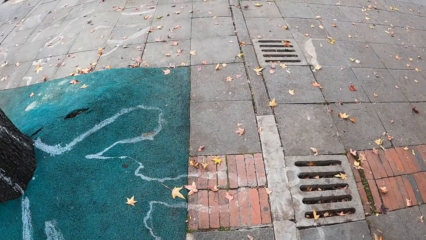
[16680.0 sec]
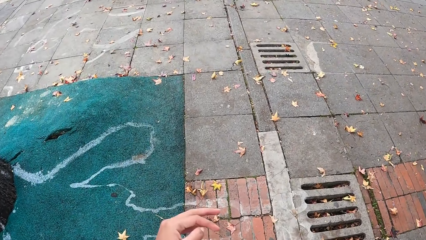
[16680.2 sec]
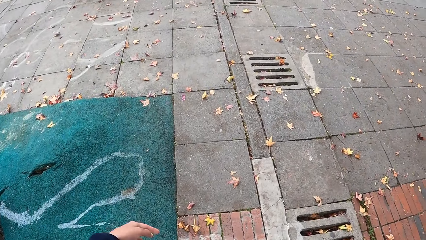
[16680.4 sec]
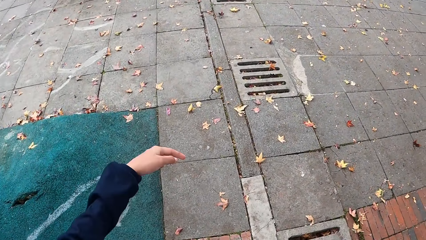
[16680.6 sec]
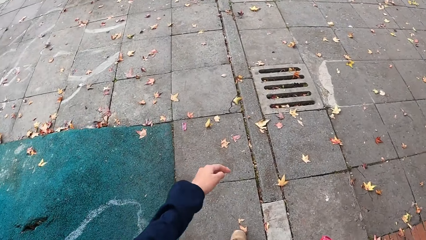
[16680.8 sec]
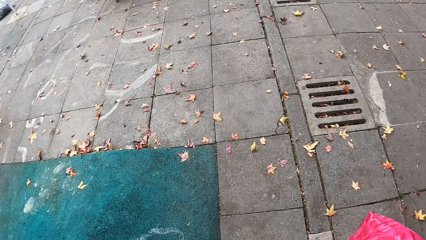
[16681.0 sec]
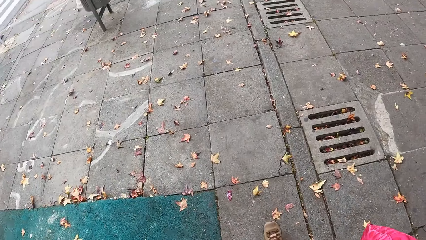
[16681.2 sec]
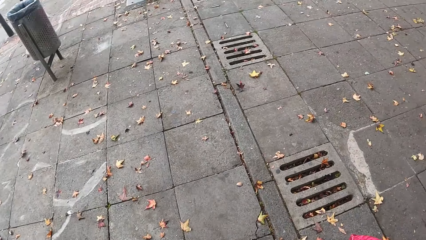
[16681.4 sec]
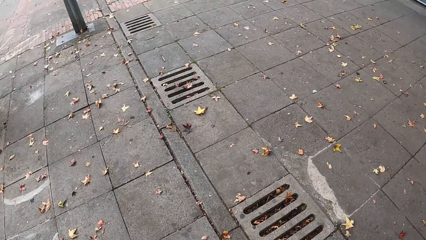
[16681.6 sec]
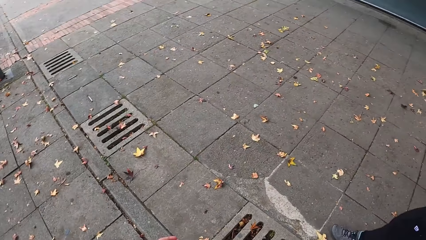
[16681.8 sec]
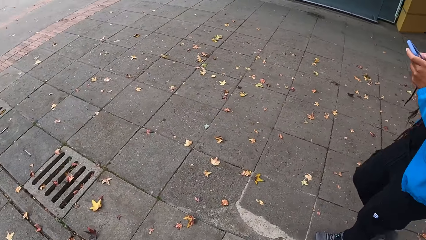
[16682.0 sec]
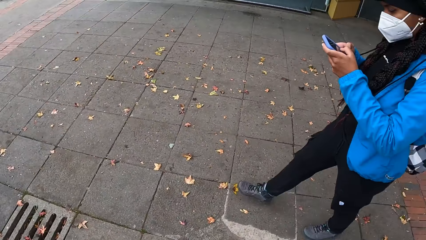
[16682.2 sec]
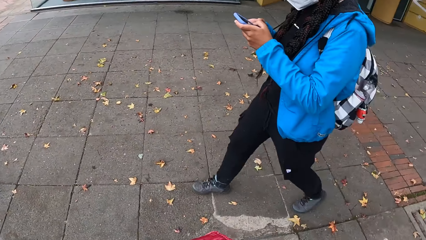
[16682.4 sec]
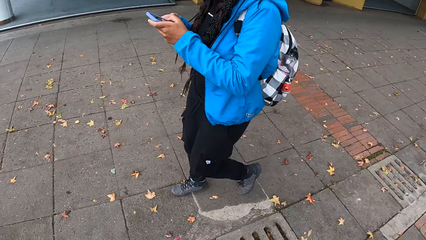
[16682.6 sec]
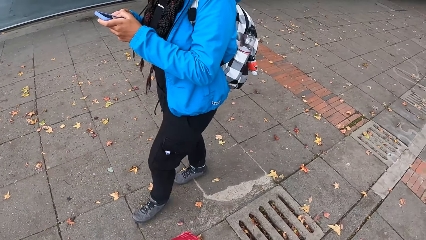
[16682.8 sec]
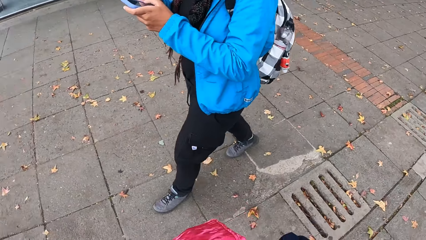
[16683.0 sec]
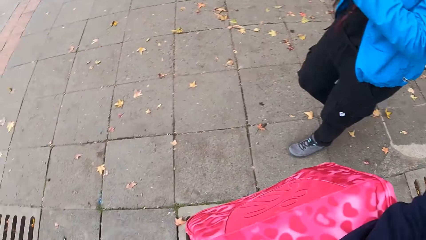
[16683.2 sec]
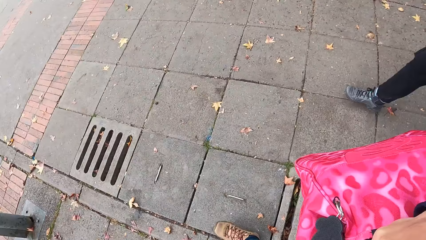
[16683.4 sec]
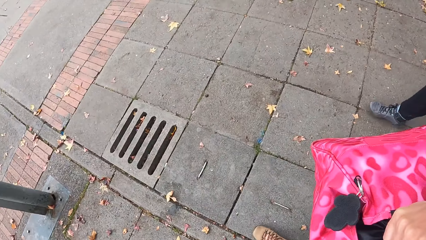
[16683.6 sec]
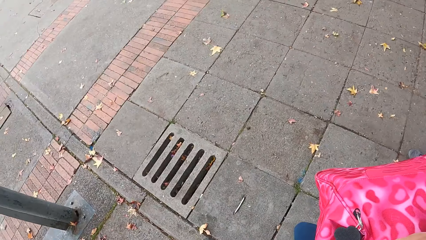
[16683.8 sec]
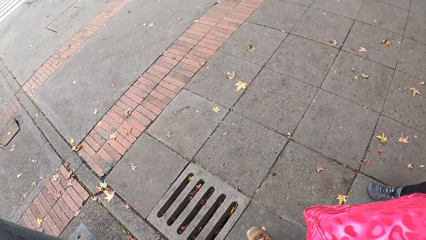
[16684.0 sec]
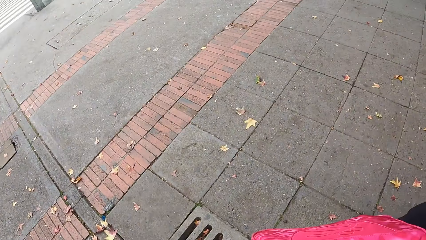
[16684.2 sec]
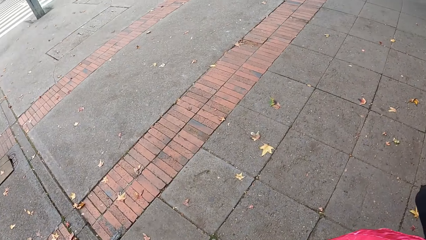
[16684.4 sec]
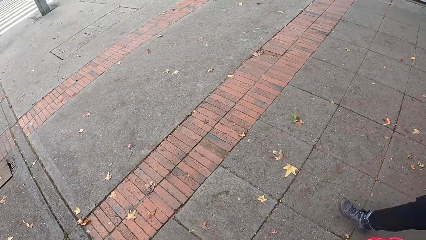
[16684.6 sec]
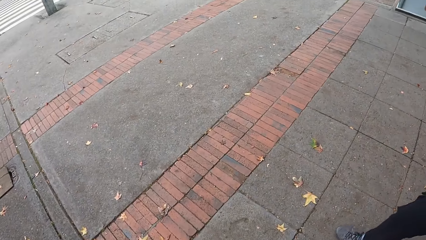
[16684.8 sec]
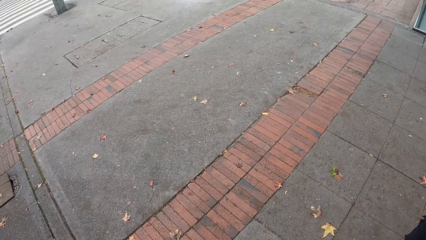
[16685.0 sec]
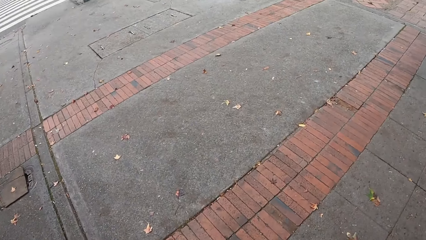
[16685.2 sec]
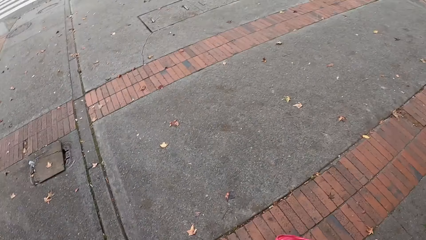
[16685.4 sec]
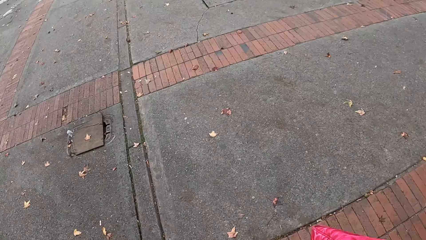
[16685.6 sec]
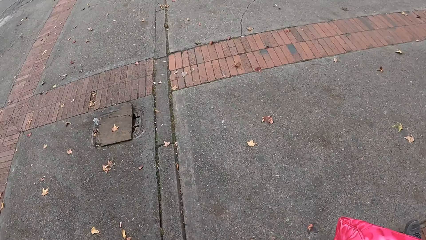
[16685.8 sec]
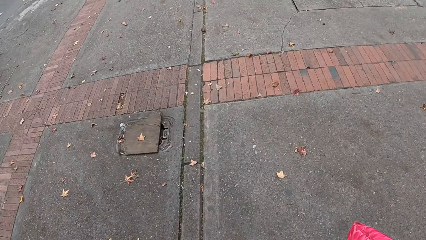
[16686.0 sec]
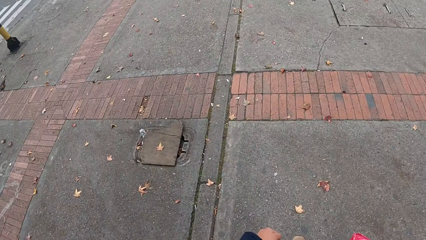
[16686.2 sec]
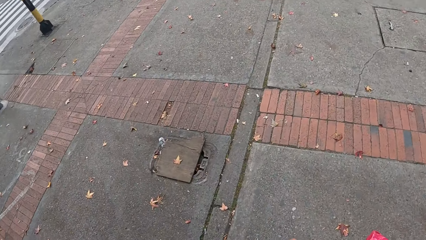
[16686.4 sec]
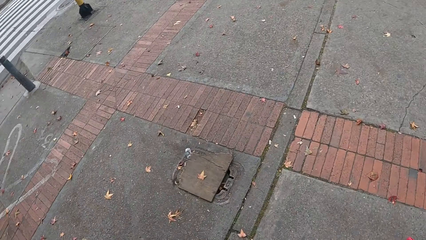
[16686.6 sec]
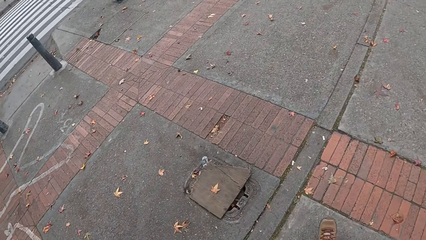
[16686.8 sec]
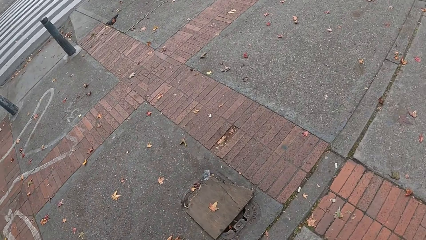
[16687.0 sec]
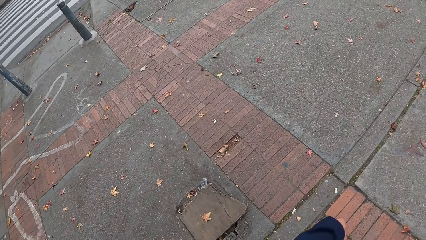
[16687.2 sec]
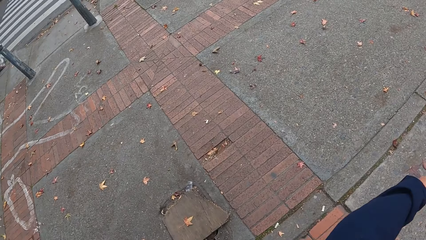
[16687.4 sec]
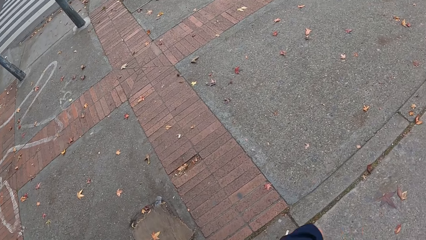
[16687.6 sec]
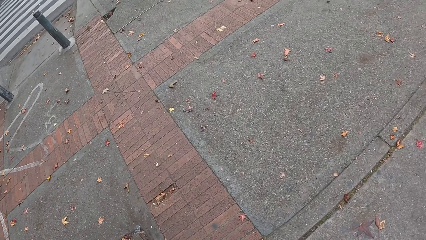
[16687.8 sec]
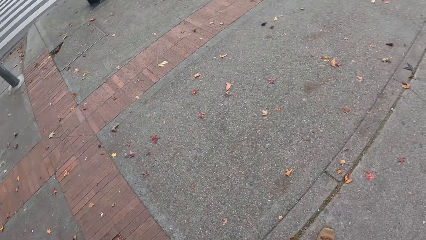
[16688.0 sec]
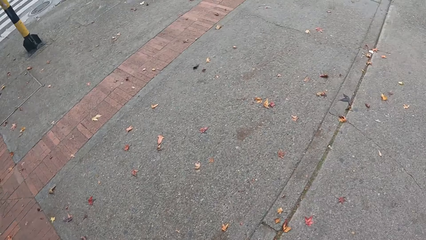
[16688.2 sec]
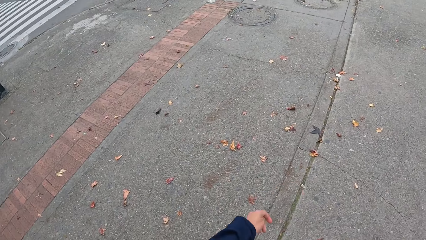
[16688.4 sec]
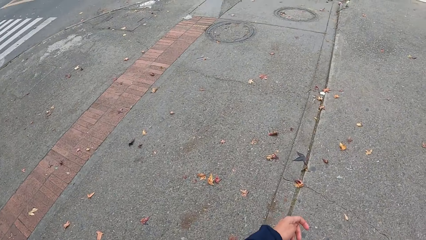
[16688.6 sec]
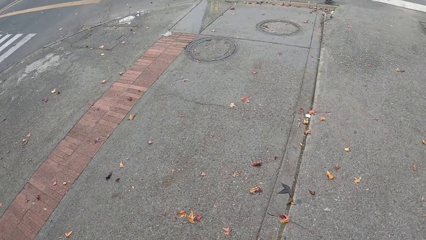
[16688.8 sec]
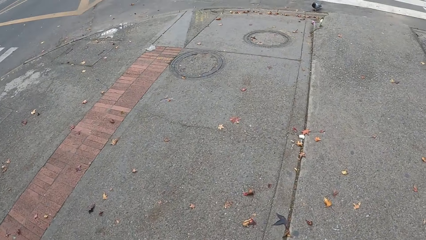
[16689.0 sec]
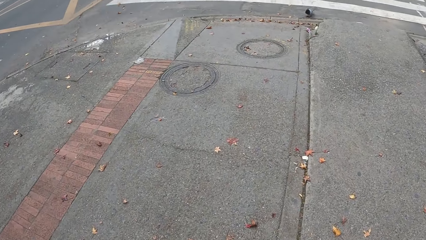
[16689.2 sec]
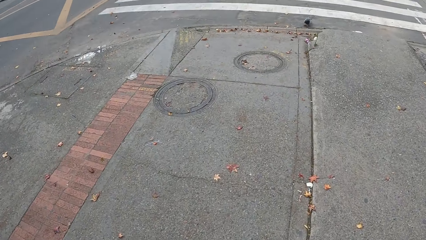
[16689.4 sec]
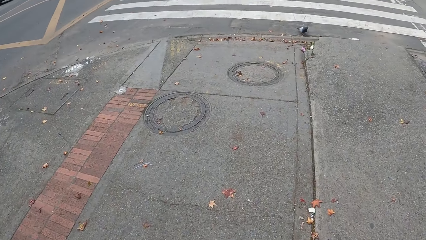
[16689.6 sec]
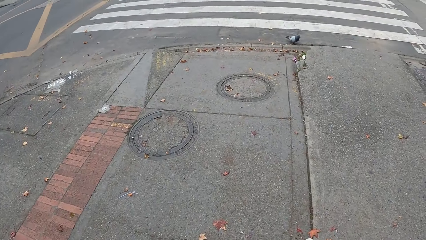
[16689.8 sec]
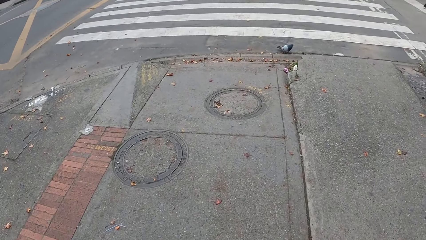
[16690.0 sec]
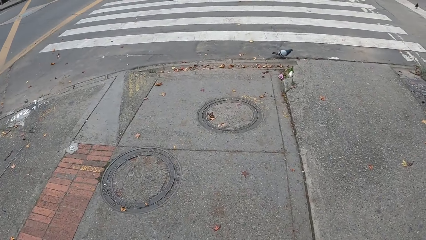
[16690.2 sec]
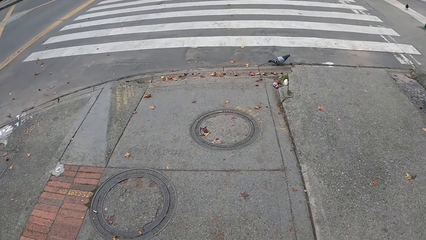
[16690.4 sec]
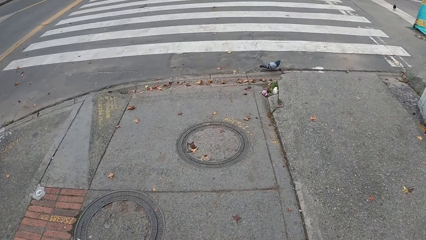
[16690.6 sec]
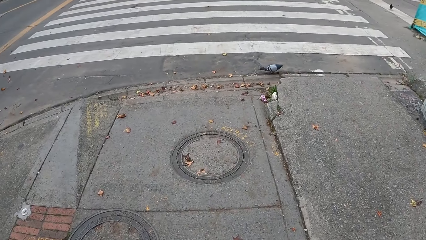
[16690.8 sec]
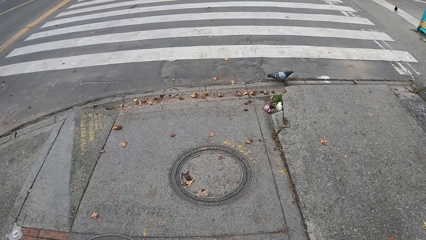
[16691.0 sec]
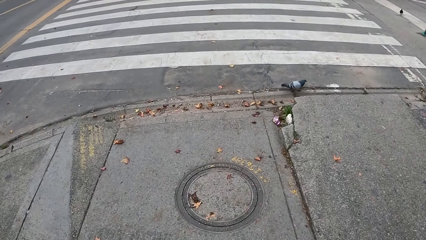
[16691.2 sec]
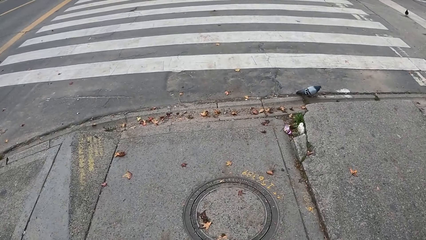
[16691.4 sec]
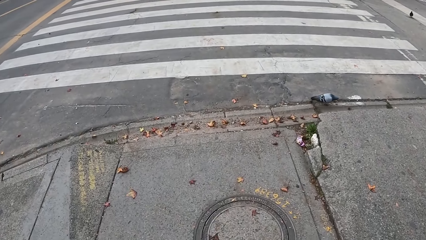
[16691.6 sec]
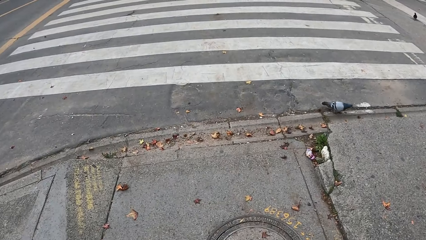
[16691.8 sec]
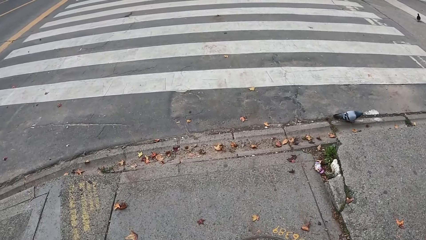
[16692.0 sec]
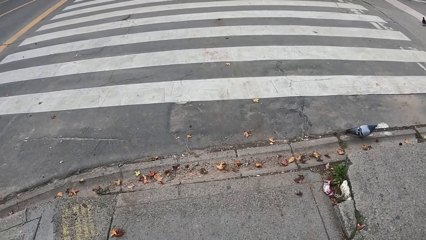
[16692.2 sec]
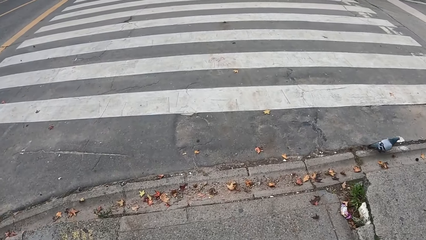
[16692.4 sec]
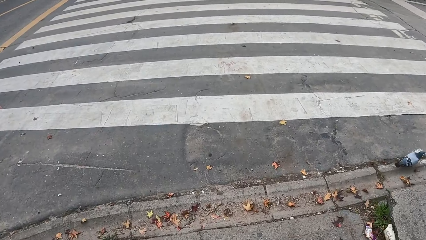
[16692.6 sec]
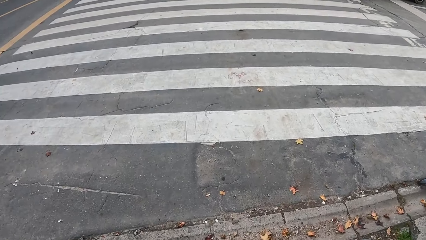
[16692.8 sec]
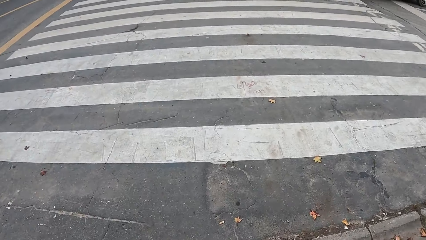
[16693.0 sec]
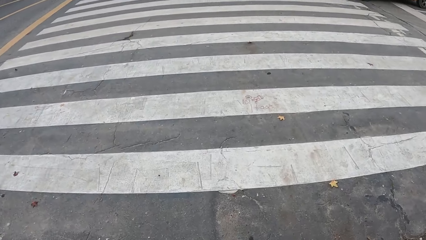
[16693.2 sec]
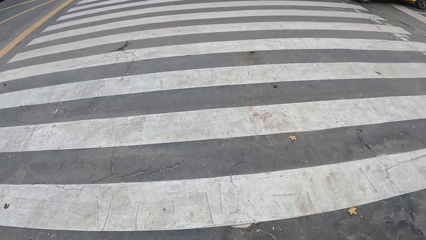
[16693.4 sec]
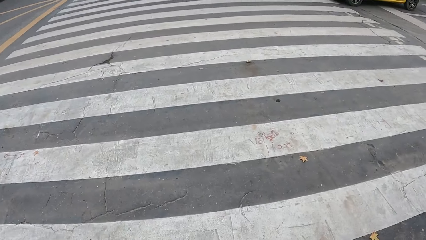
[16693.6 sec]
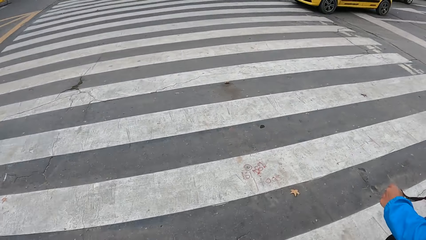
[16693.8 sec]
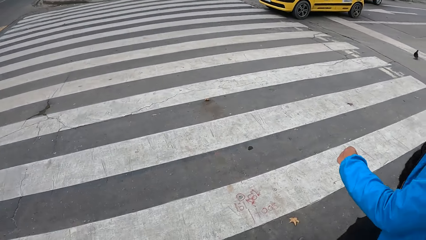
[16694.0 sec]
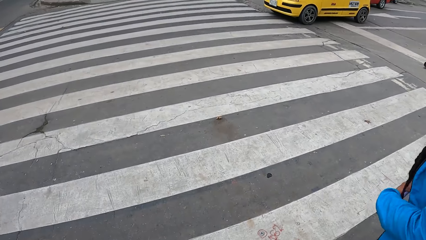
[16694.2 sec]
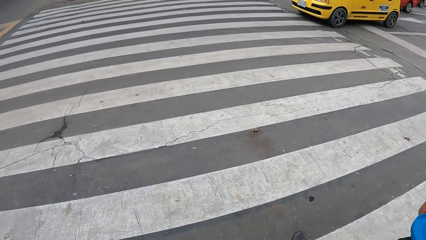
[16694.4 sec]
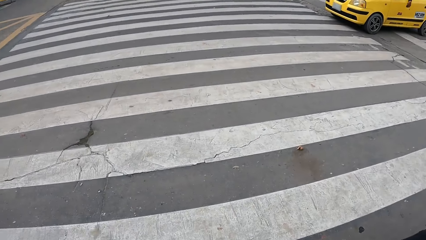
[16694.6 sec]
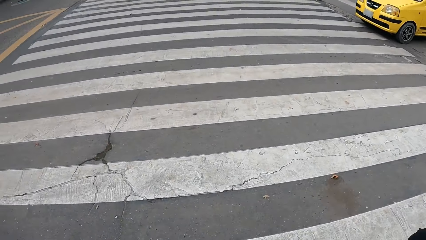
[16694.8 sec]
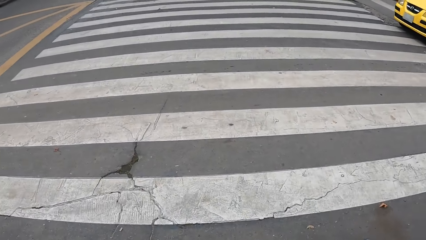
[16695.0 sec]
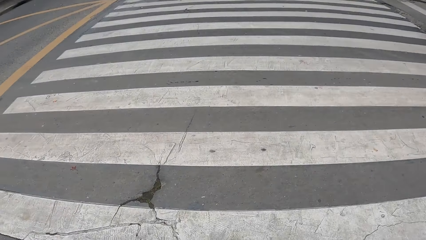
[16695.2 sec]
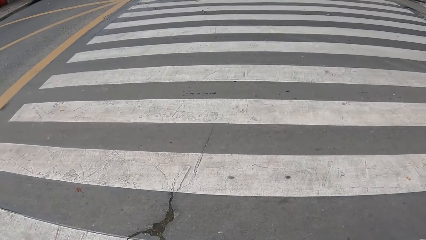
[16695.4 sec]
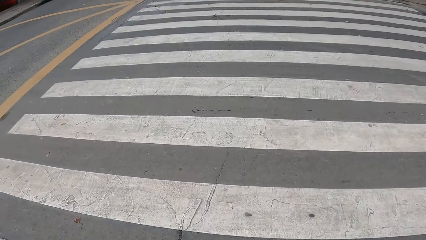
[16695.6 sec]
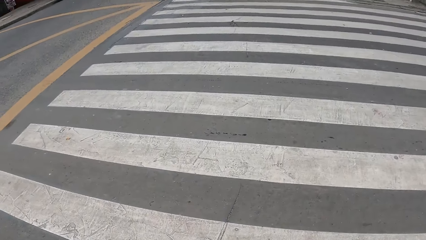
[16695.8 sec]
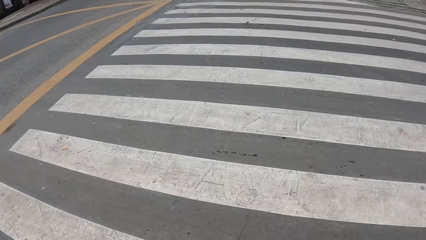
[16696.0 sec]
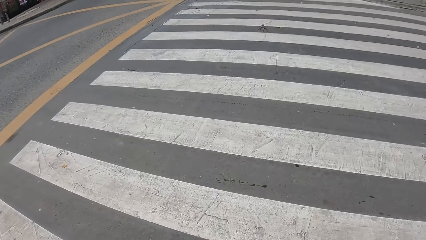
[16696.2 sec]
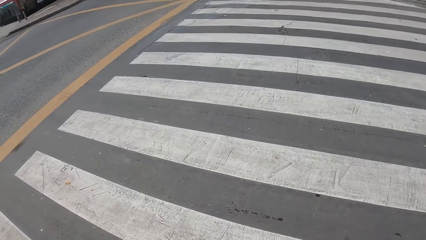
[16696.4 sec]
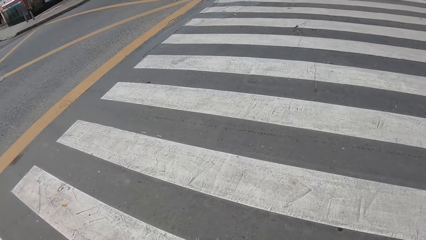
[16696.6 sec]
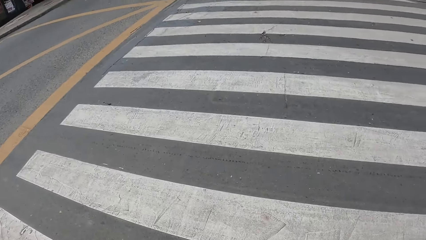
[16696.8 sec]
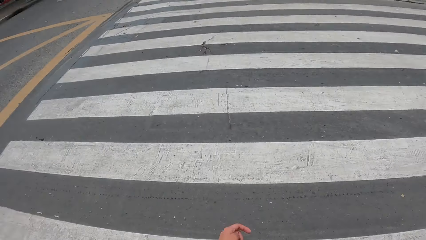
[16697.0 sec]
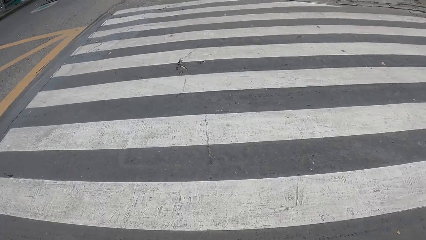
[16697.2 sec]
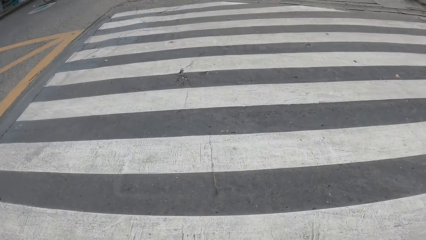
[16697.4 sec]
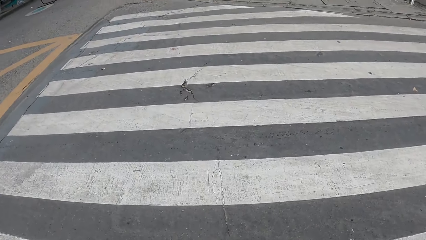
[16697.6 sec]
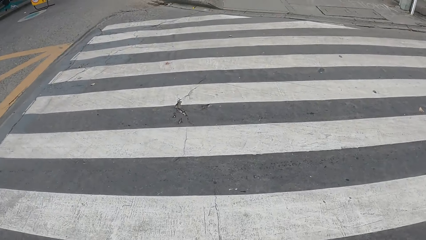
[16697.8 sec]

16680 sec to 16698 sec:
A woman operates a phone with her hands. The camera wearer turns around. They cross a road with the woman.
